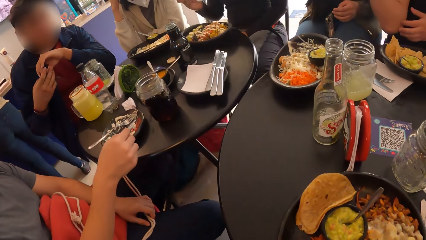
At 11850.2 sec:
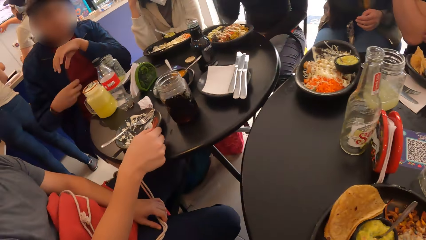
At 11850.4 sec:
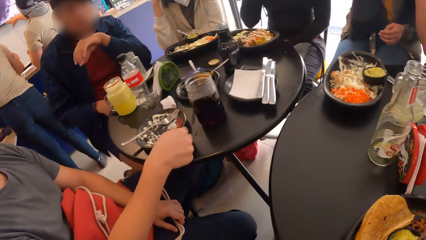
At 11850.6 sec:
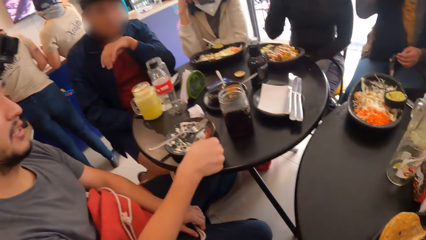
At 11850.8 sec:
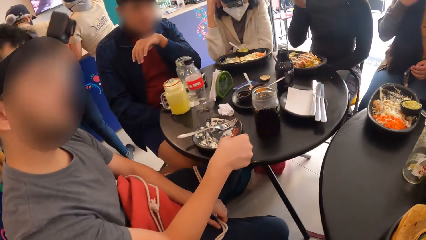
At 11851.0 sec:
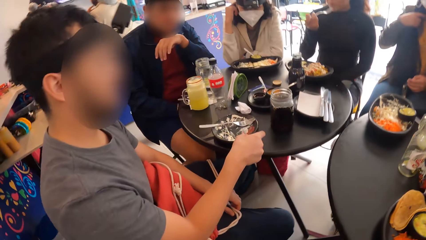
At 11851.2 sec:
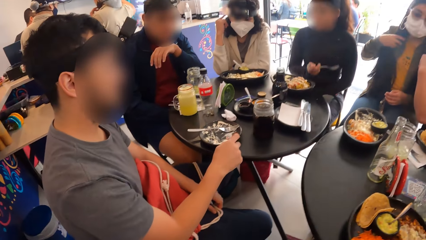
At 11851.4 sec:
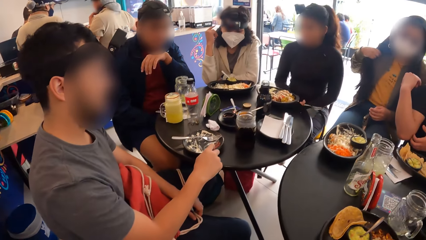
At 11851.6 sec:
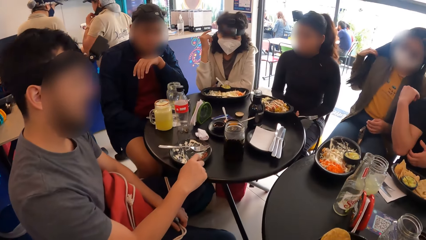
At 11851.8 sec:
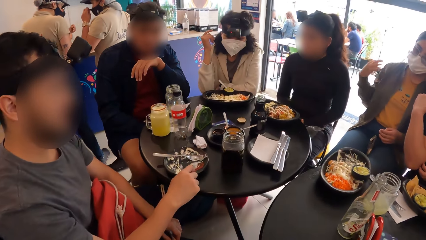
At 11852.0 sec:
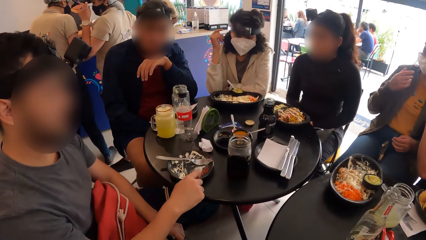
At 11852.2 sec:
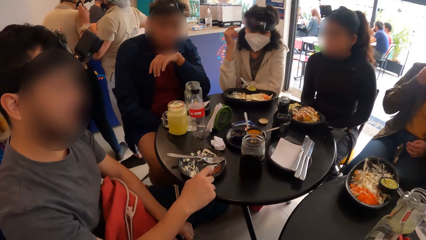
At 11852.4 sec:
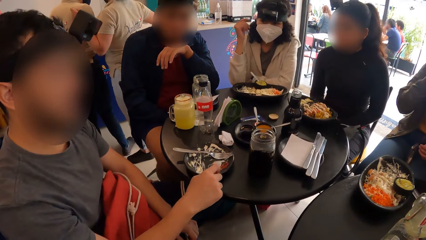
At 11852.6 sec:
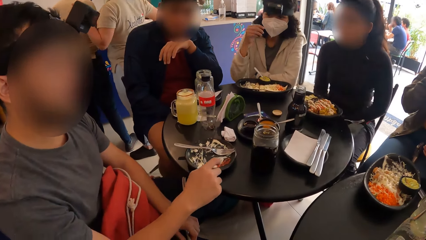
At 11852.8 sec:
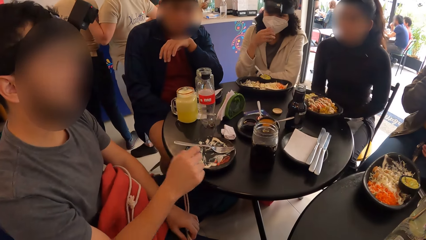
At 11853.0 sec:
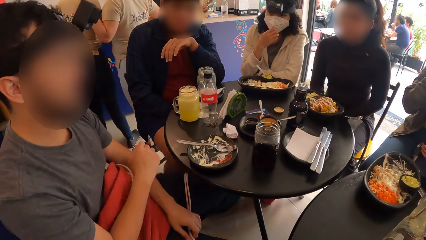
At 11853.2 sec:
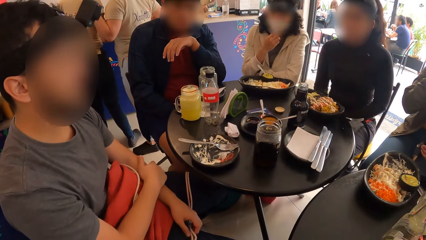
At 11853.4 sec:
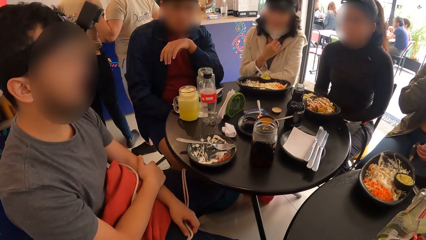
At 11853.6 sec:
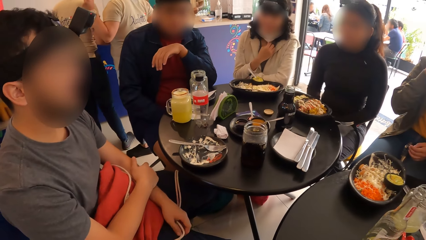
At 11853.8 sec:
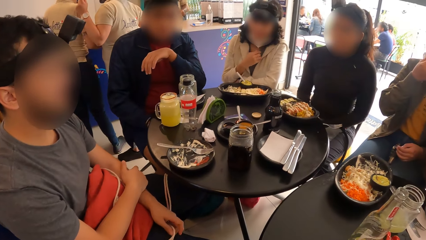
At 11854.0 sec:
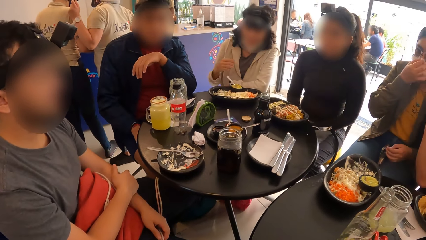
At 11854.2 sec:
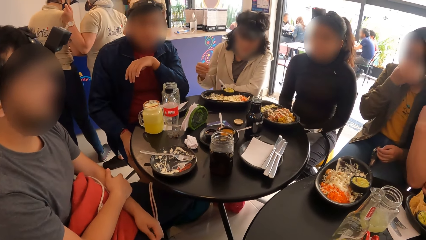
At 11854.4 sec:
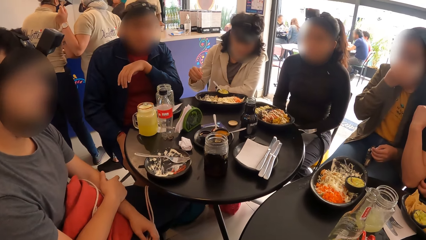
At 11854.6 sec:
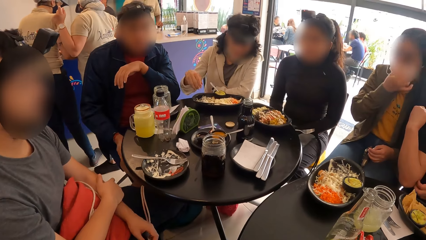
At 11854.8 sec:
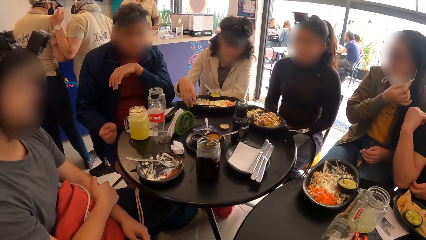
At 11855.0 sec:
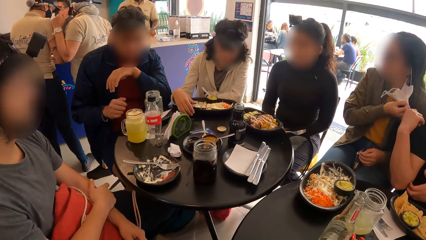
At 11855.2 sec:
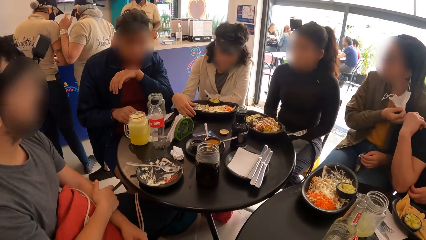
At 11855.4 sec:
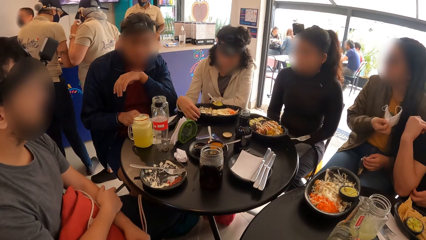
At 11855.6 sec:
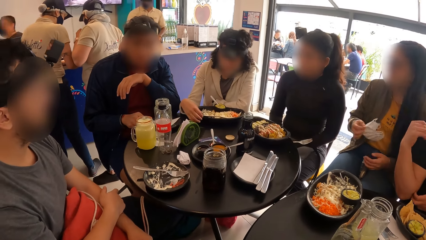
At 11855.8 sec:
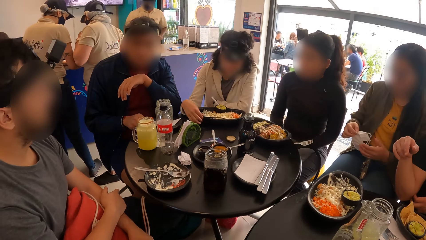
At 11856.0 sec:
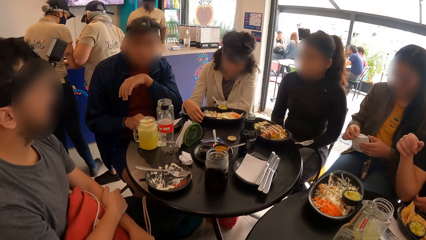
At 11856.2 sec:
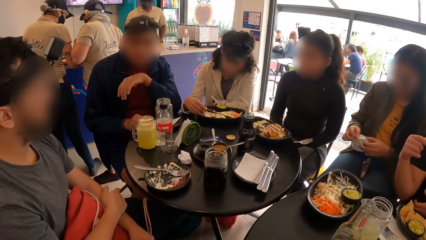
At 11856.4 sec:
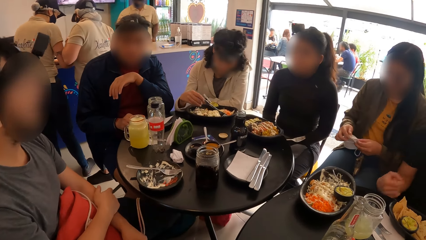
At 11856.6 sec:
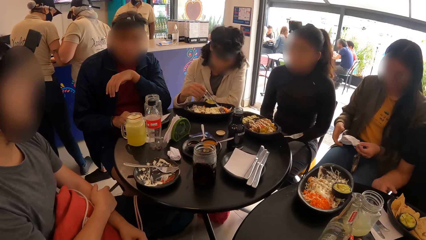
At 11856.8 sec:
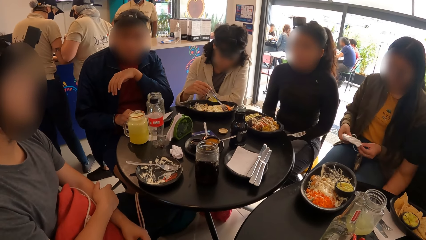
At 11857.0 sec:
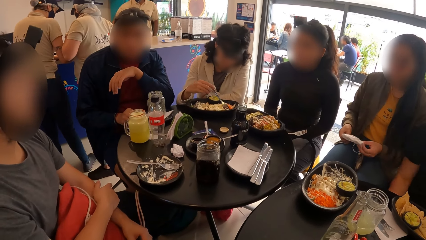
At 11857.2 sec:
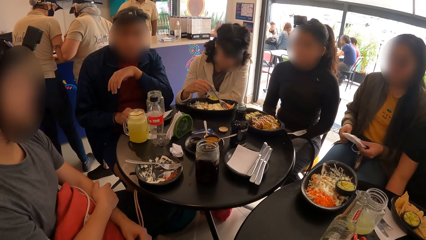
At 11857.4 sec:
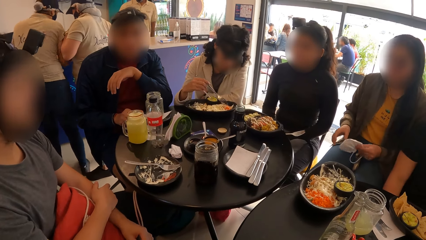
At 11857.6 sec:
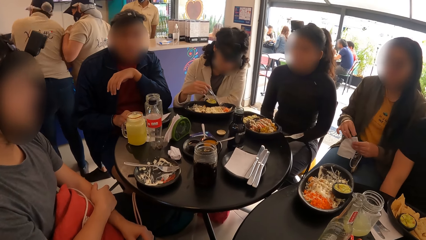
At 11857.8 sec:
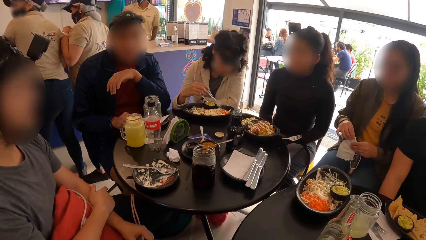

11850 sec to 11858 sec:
The camera wearer converses with the group.

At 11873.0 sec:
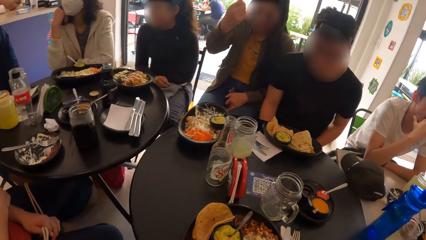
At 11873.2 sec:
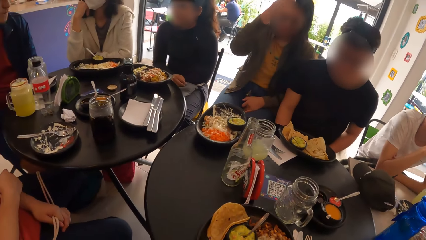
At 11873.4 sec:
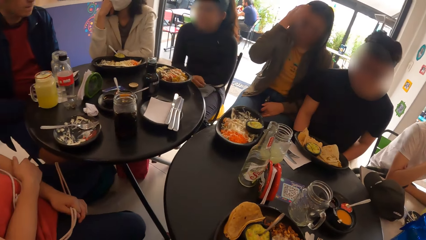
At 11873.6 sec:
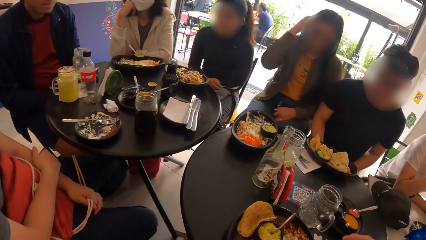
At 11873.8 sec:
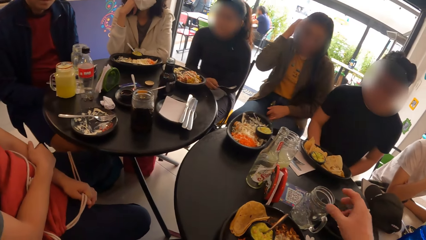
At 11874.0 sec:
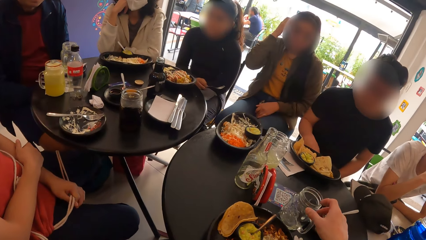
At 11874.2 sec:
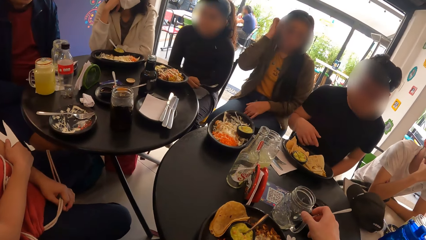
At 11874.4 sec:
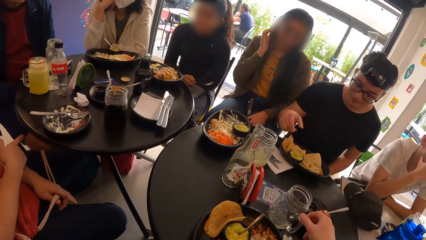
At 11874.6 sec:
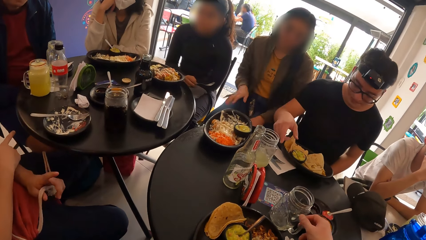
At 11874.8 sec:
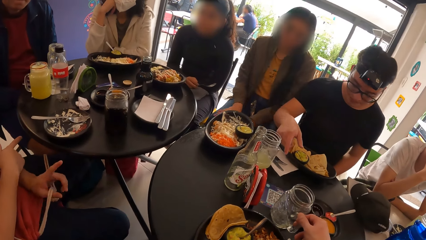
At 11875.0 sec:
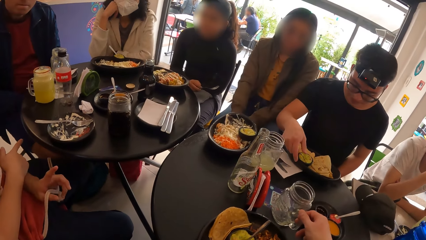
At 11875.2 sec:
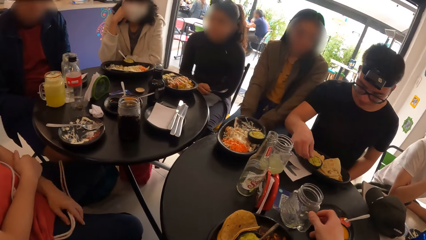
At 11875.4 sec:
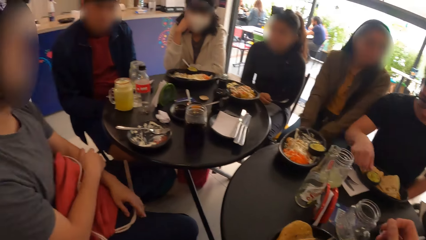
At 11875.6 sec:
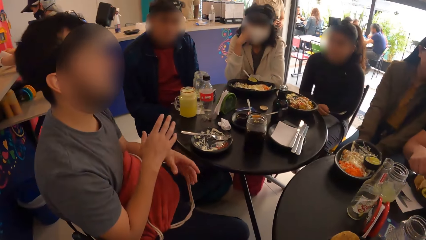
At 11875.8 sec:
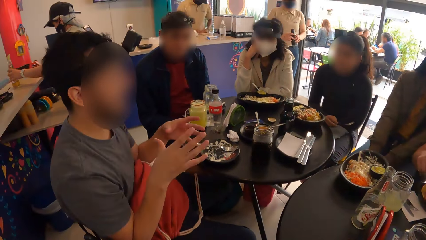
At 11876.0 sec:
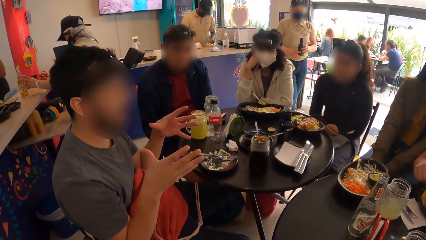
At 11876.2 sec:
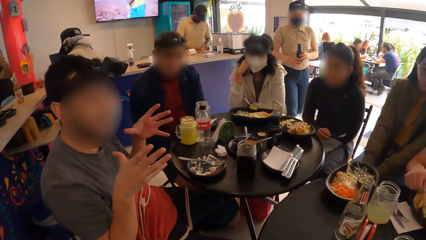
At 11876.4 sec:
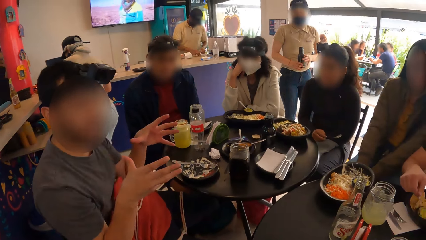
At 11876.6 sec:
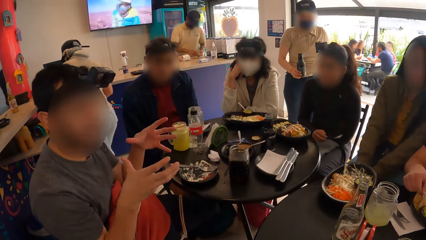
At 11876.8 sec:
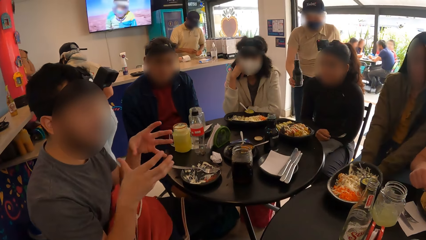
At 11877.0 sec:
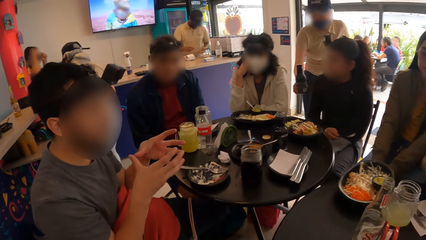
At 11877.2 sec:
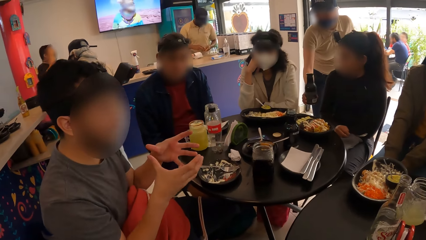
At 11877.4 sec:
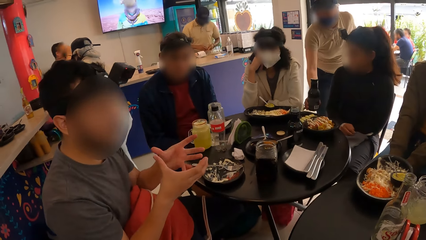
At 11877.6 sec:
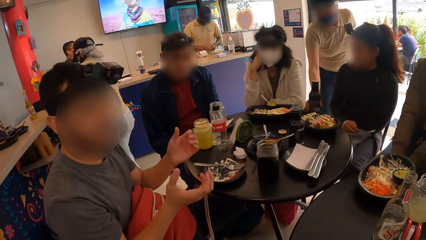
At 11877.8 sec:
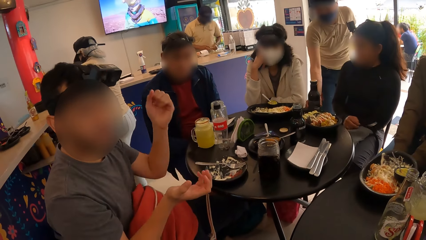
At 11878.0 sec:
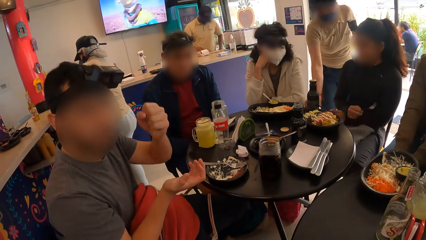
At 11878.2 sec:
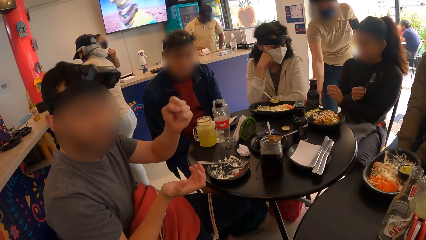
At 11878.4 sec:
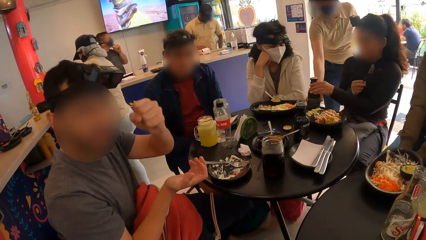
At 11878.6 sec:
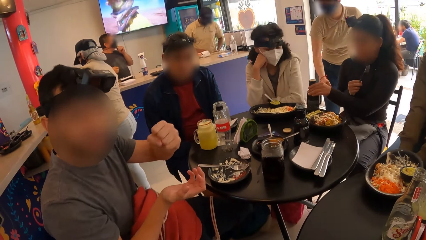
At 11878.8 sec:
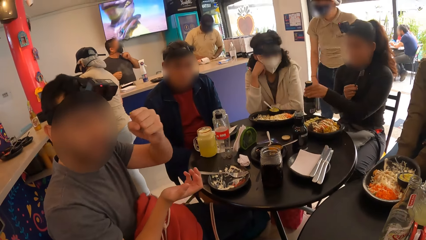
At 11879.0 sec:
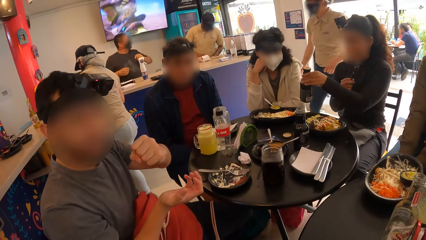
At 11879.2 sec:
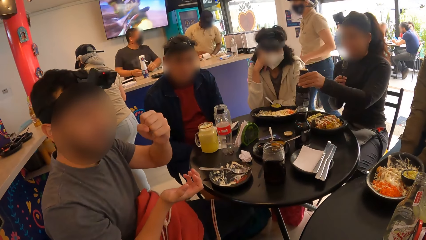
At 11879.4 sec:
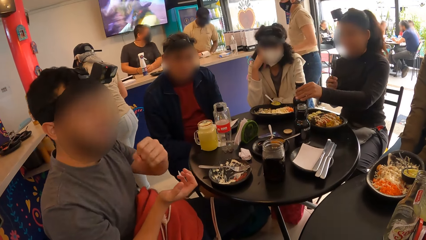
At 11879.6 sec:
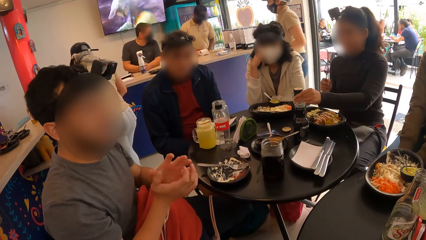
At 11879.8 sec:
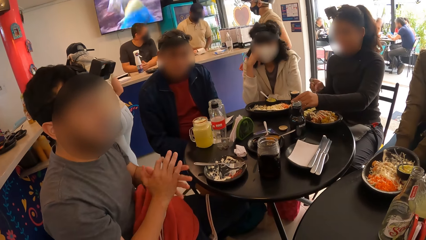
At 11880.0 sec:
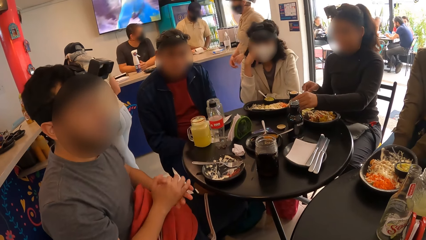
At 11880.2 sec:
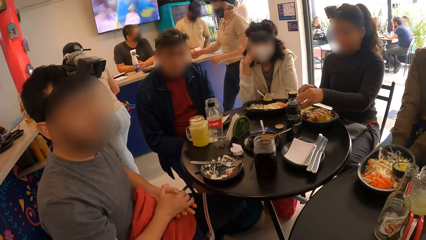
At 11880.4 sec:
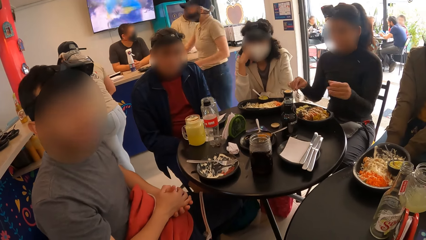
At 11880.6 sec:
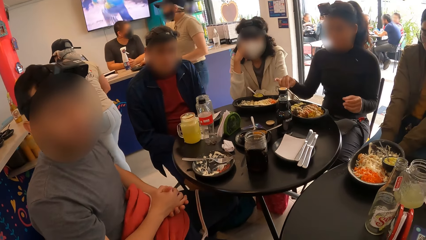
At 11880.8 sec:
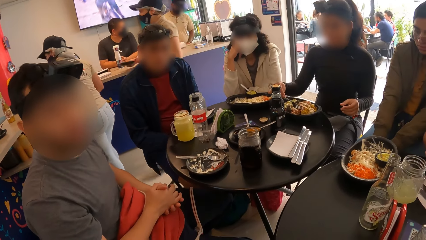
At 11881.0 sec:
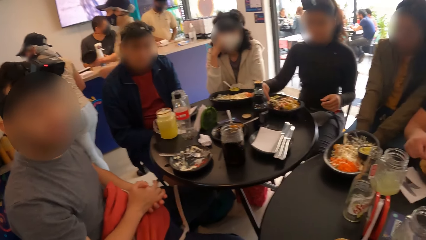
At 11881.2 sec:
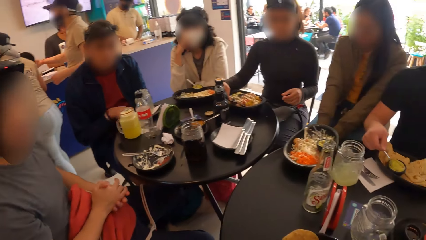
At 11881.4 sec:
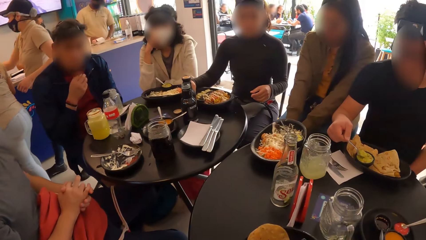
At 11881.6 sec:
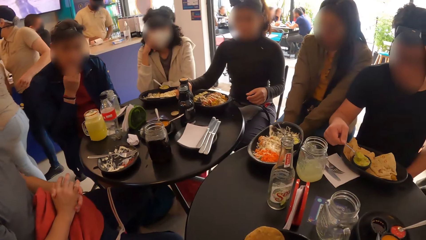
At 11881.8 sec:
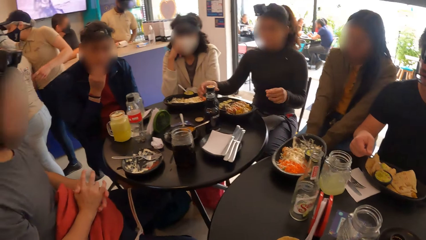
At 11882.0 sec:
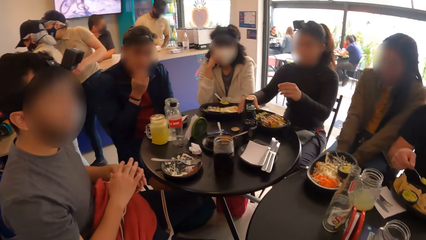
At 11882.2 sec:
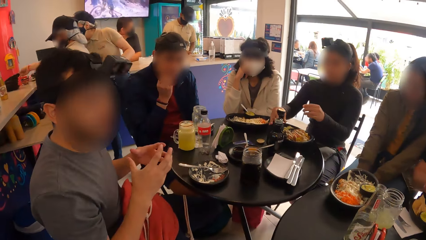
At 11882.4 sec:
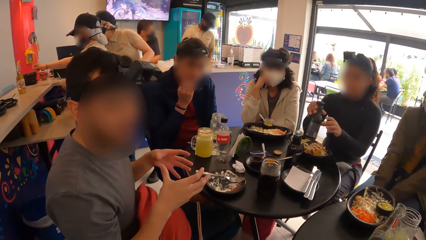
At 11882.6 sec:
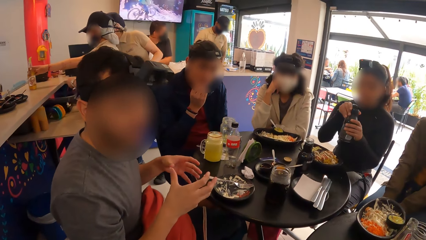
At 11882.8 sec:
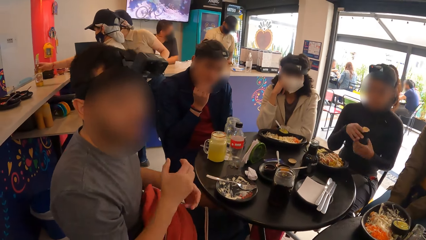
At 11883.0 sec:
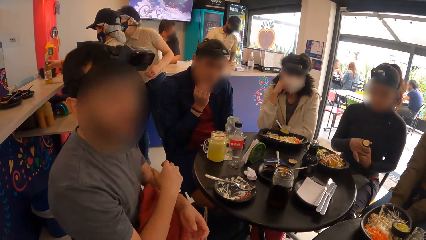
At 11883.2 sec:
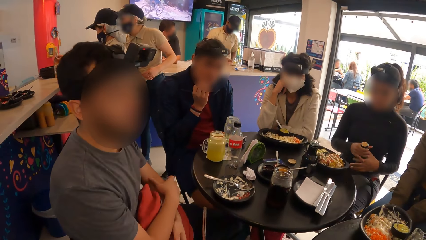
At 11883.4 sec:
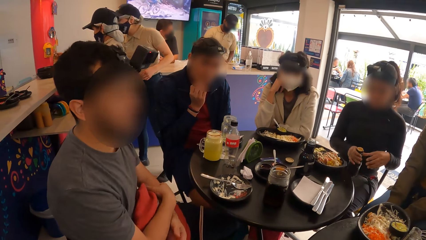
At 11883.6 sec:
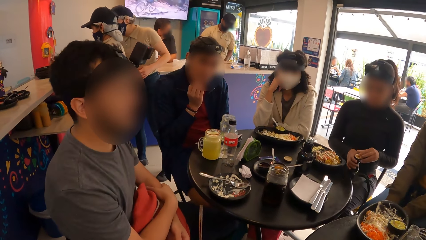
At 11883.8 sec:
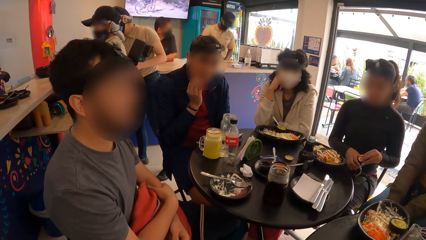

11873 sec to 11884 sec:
The camera wearer pushes the mug aside. She picks up a cup with her right hand. A man talks to the camera wearer. The camera wearer looks around. The waitress drops a bottle on the table with her right hand. A woman interacts with a man. Another woman holds a bottle with both hands.
